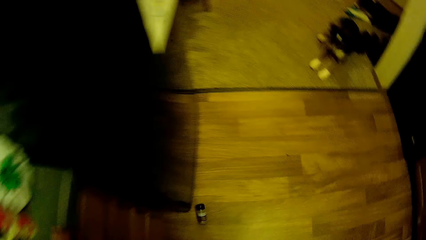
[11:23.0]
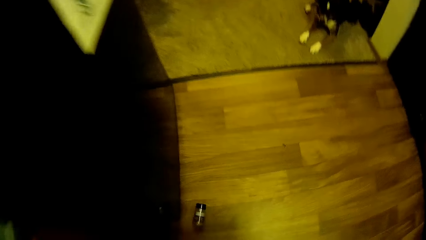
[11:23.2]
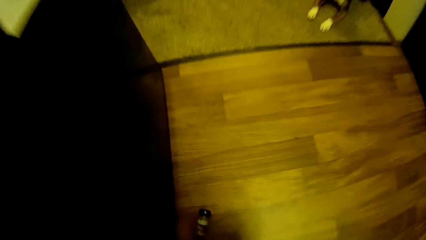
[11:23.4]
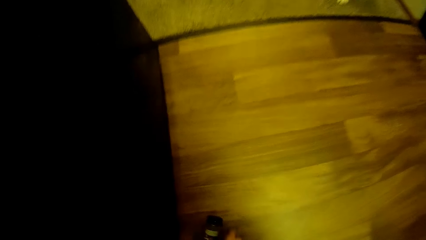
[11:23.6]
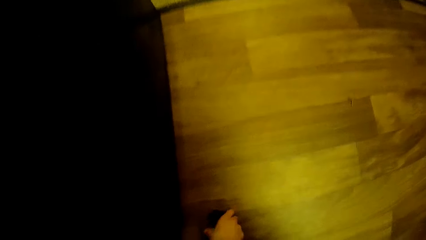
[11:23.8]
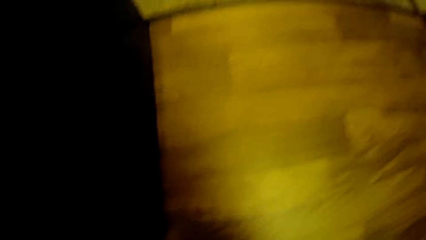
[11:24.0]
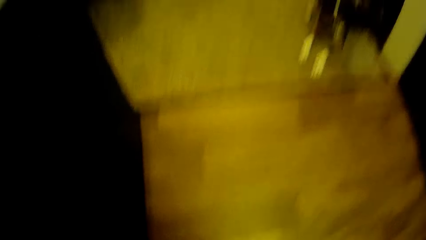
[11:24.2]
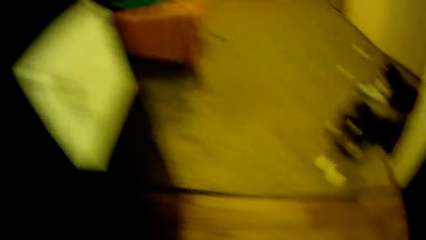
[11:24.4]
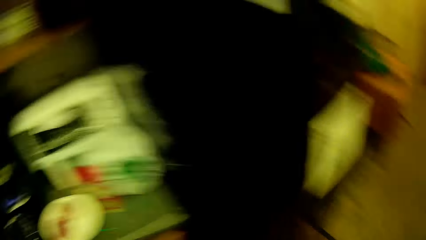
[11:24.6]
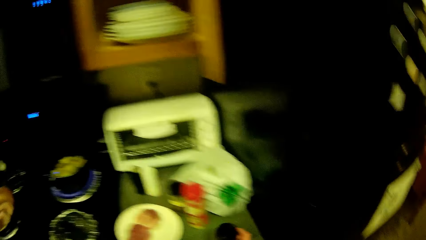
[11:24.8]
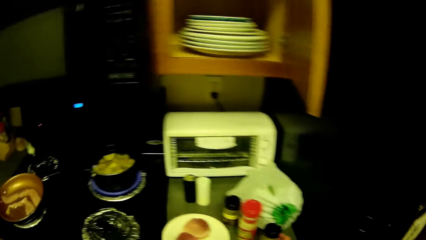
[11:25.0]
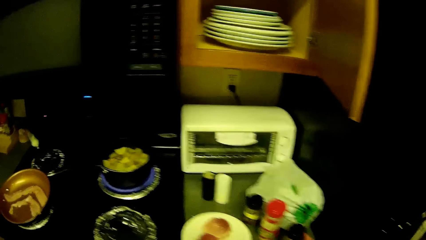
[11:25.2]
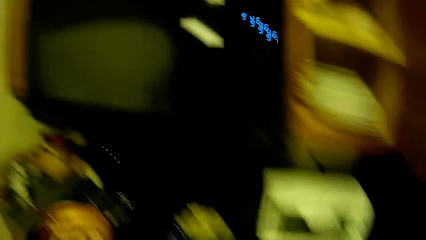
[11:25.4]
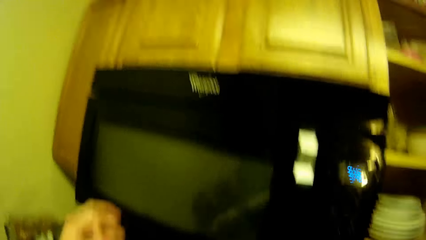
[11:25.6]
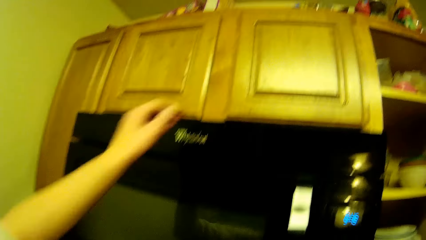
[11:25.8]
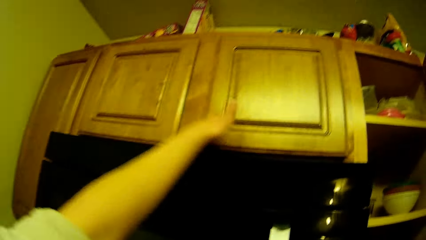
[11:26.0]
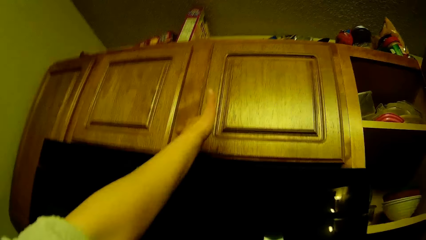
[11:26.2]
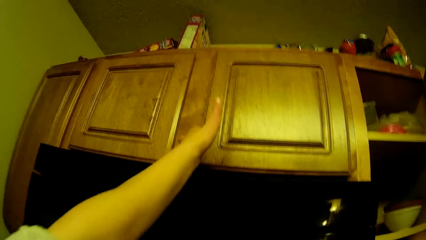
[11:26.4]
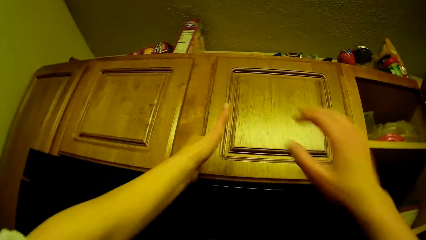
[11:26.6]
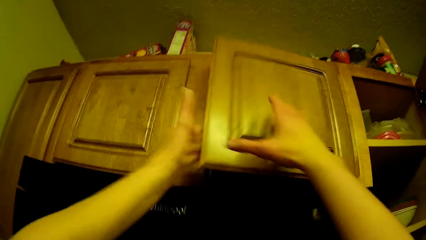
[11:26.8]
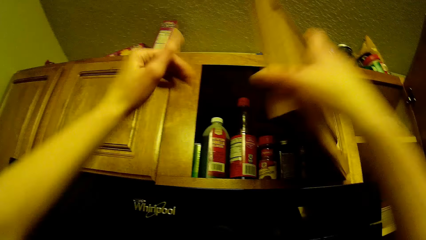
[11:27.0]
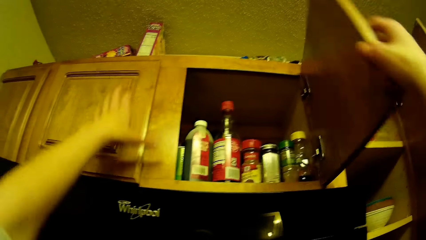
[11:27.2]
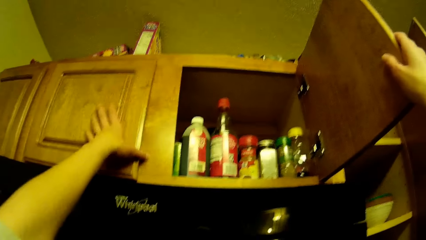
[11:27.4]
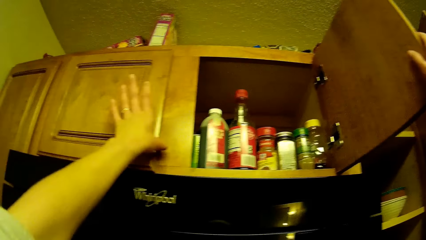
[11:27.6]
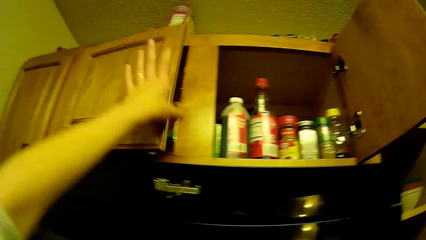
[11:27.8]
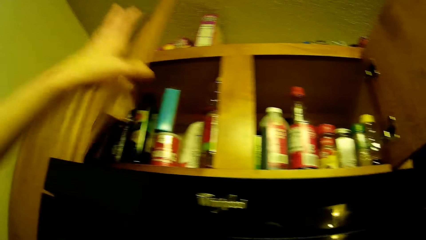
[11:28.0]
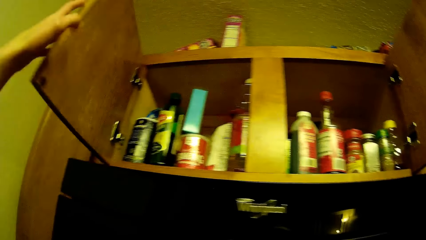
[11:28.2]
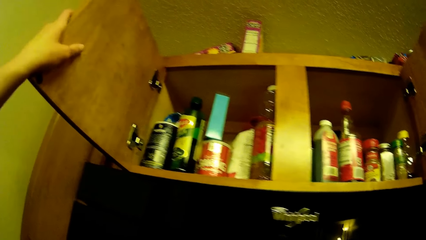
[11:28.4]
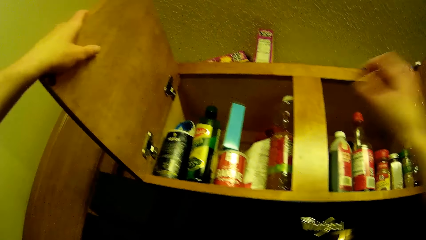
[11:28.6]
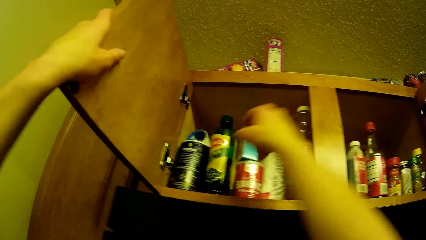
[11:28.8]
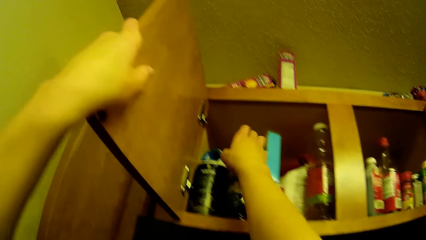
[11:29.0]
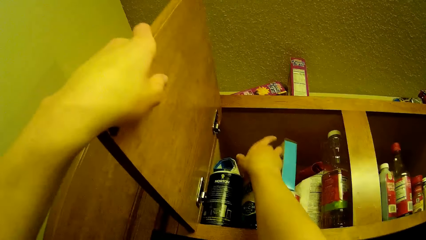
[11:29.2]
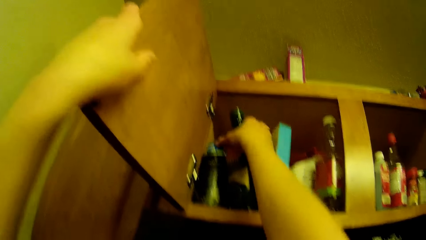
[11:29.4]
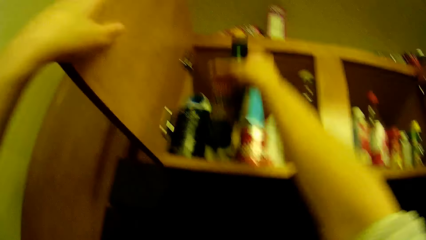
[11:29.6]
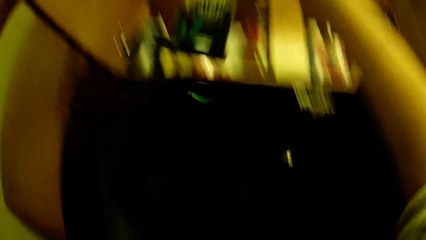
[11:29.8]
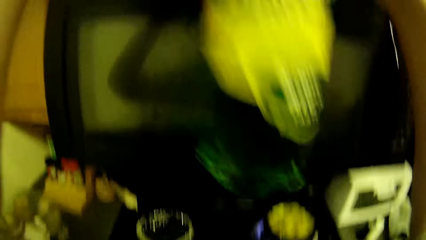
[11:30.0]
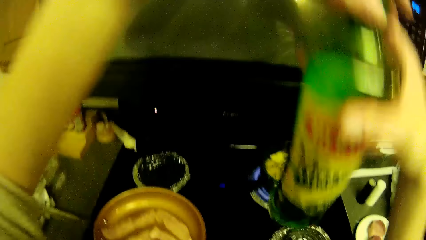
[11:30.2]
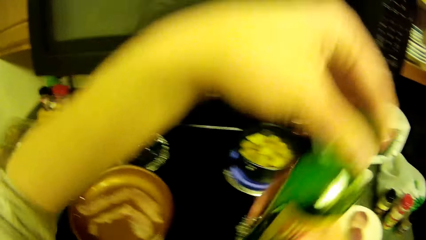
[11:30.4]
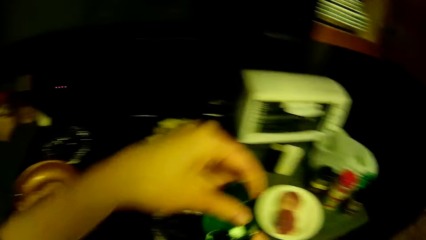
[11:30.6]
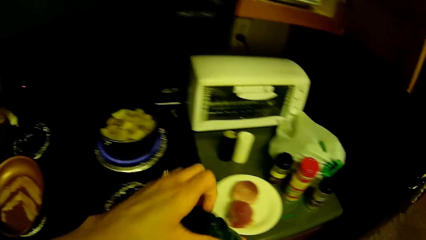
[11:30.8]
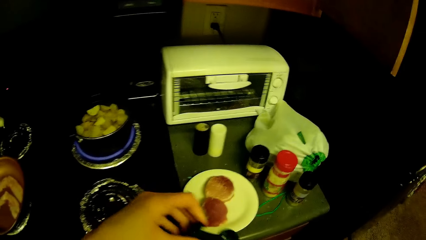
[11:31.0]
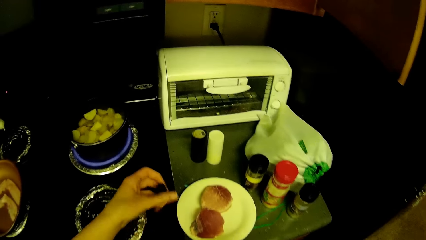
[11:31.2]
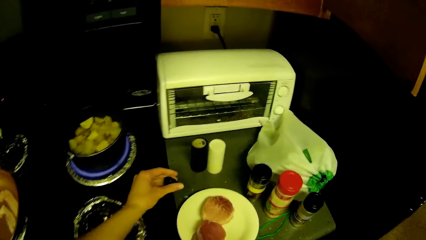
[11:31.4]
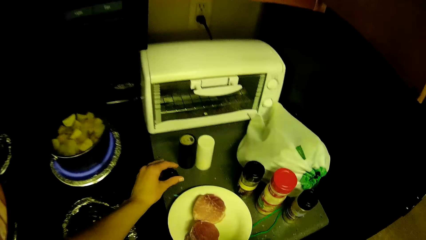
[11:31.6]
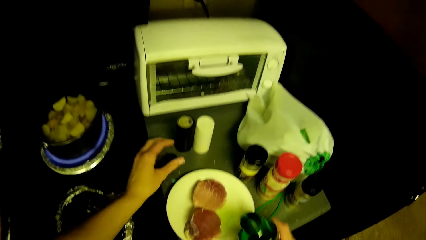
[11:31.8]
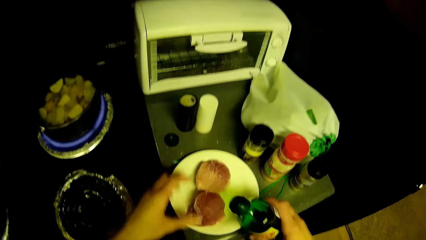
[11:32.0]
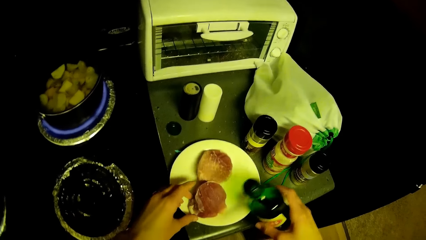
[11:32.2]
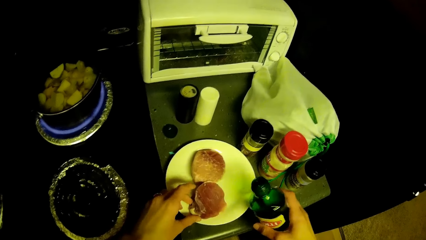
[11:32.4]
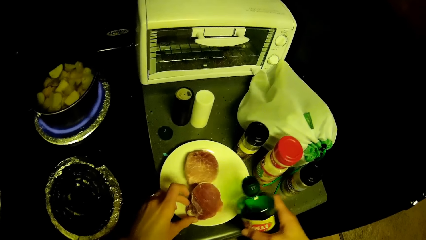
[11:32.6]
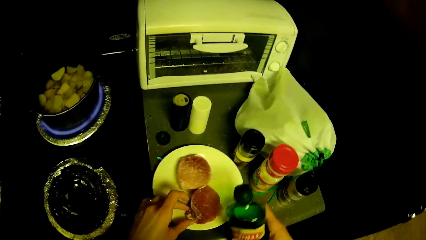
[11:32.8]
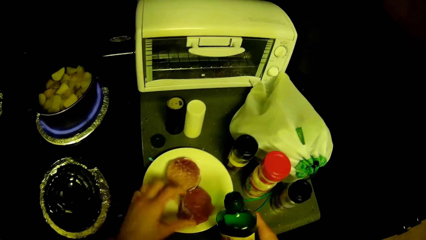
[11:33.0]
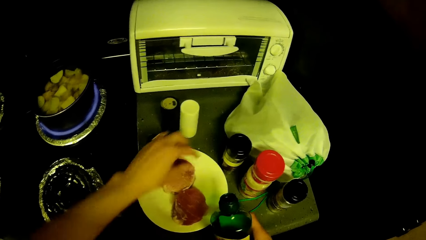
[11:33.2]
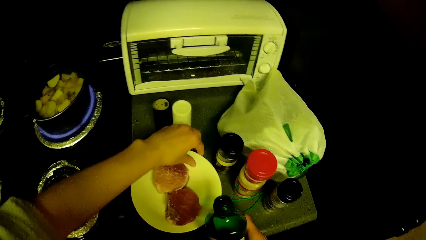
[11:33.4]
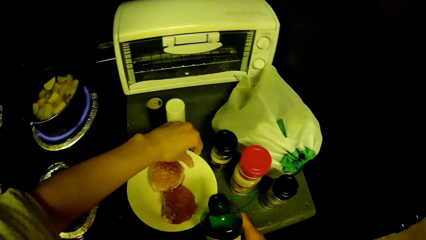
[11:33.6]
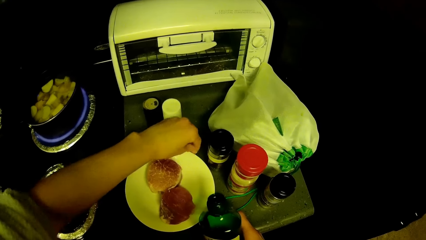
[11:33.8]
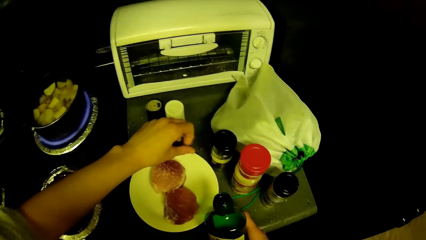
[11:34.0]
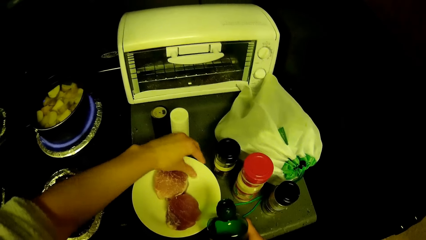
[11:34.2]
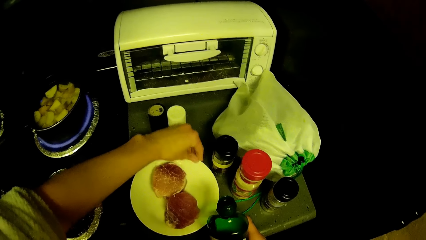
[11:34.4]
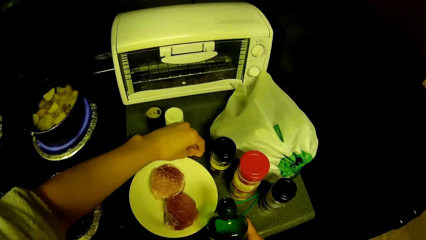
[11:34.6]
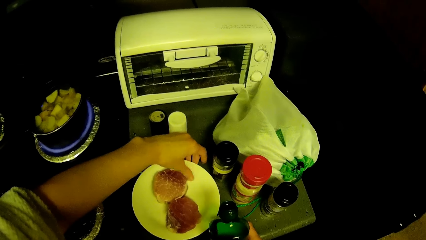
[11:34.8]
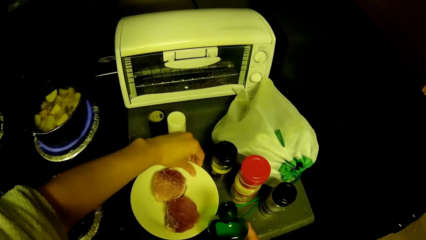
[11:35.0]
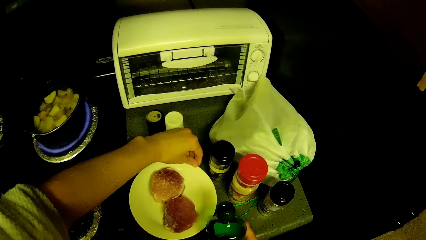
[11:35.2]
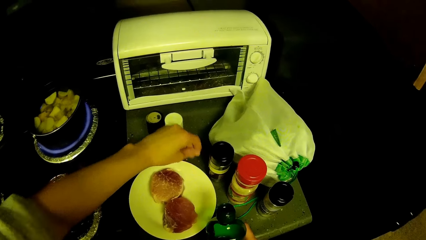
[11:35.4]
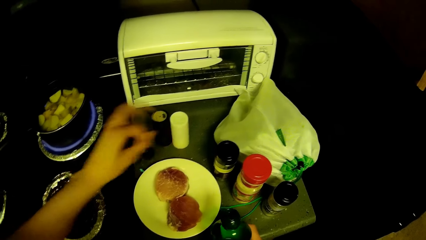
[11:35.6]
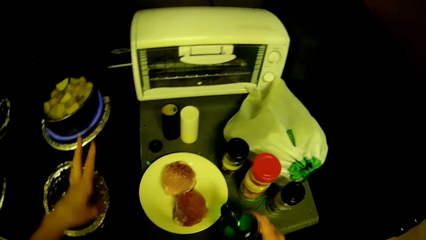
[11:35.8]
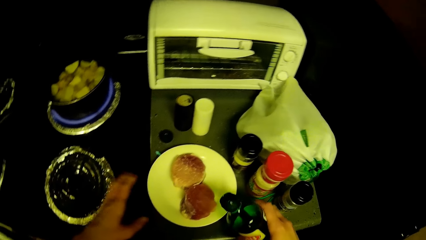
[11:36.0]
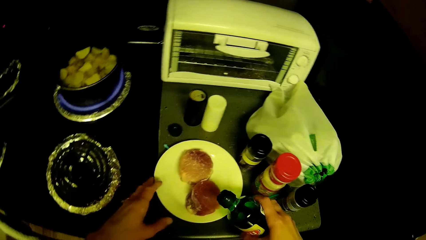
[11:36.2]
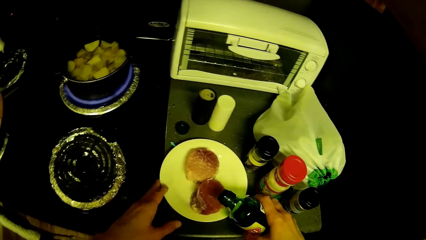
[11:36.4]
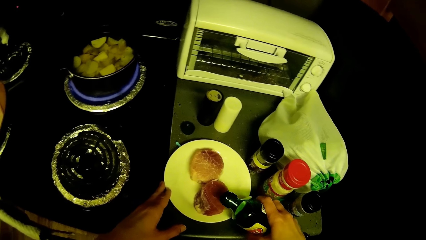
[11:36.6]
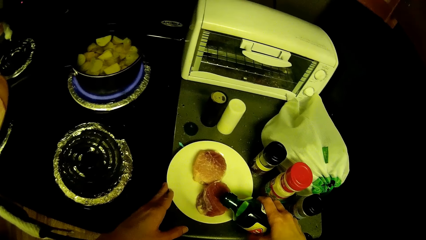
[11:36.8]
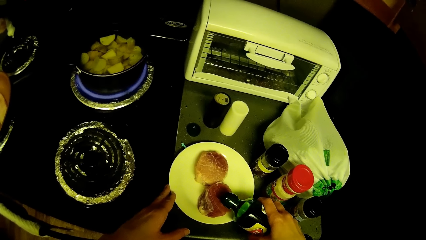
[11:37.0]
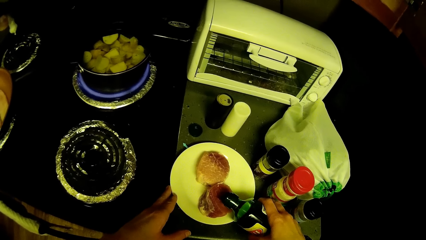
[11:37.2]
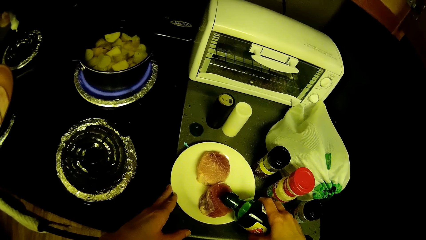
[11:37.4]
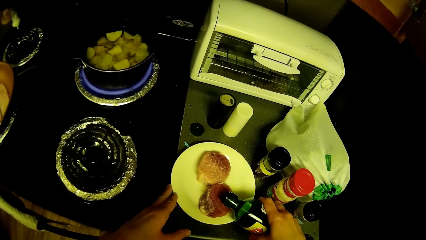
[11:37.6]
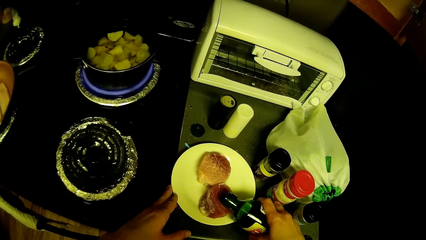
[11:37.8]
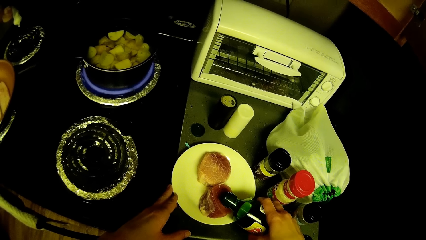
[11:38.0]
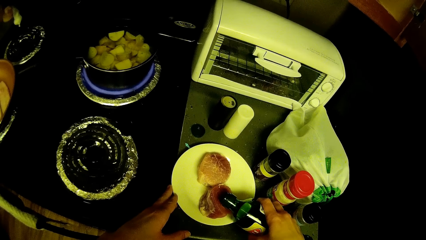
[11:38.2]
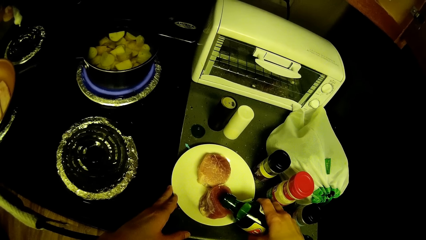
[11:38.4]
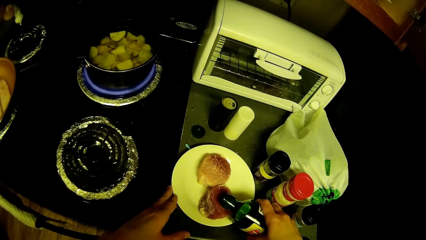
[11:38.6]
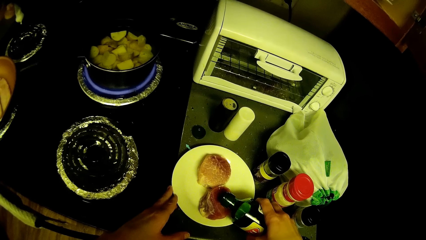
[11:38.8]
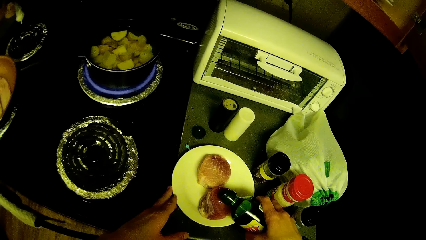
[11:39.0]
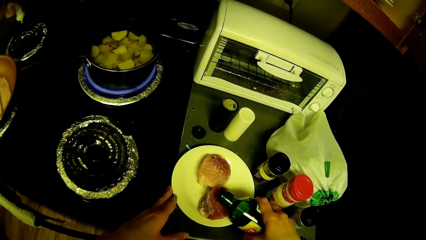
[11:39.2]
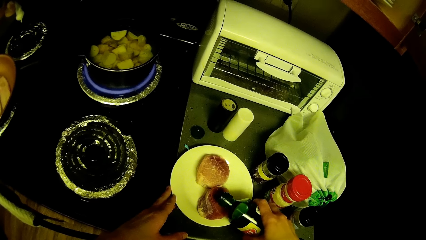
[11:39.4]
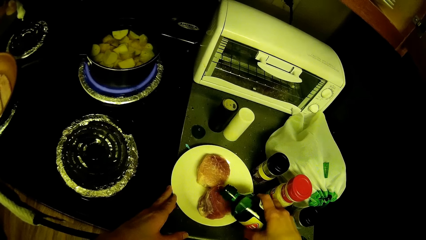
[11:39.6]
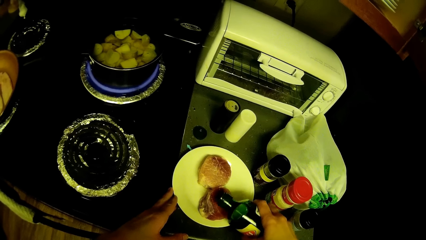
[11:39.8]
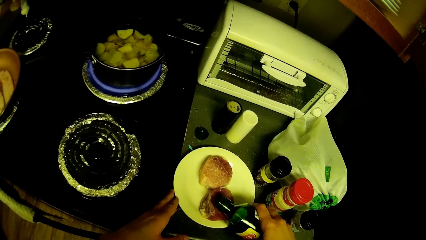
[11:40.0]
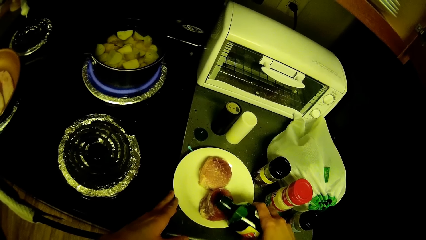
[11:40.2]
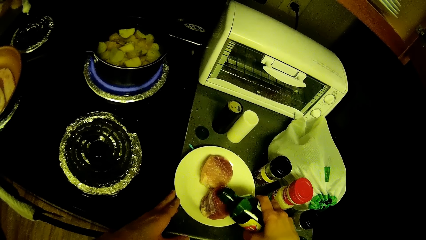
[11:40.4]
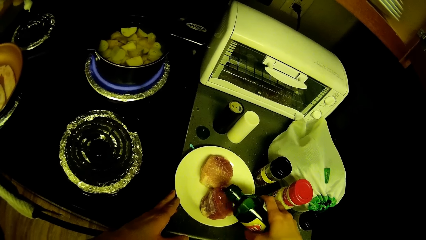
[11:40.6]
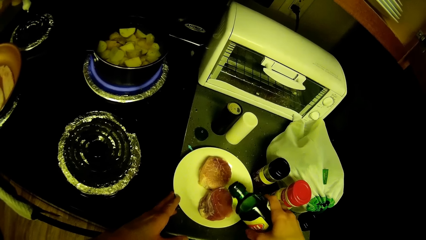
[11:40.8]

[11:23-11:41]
The camera wearer picks one of the bottles on the floor with his right hand. He drops the ingredient bottle on the kitchen cabinet. He opens the kitchen cabinet's cupboard above him with his hands. He takes a bottle of olive oil or cooking wine from the kitchen cabinet's cupboard above him. He opens the bottle of olive oil's lid. He places the bottle of olive oil's lid on the kitchen cabinet. He adjusts the meat on the saucer with his left hand. He cleans off the edge of the saucer with his left hand. He adds olive oil to the meat from its bottle.
